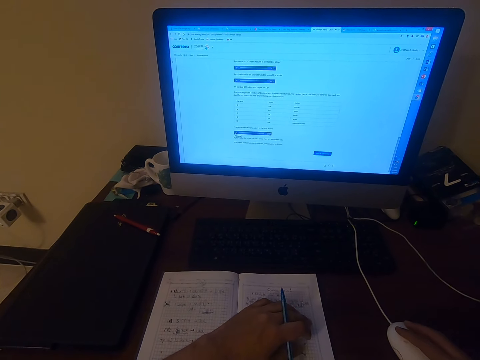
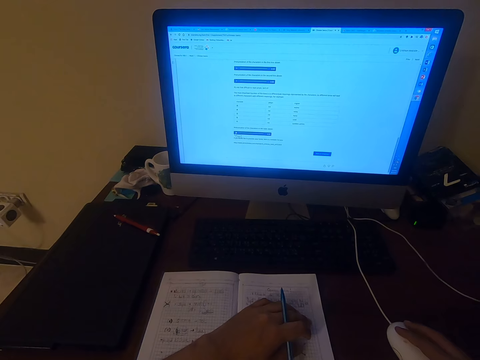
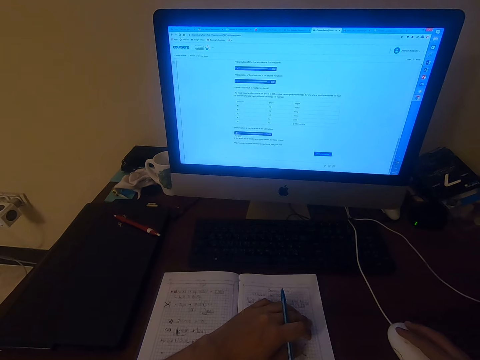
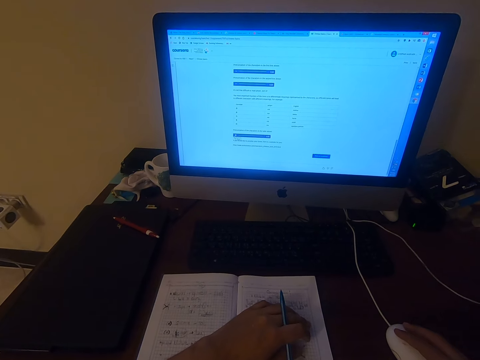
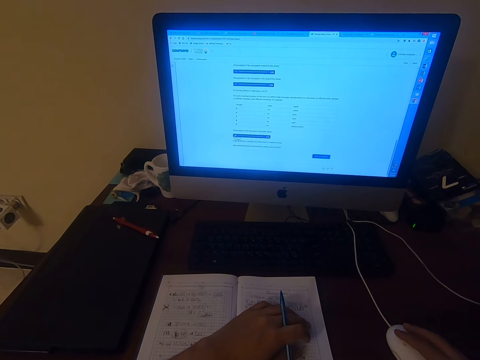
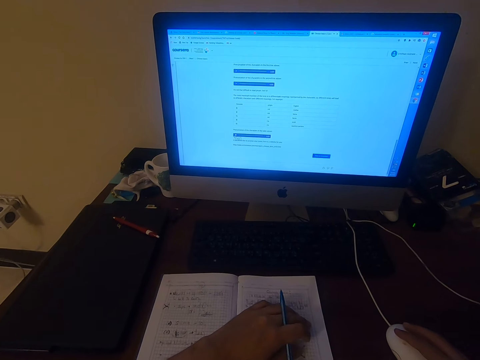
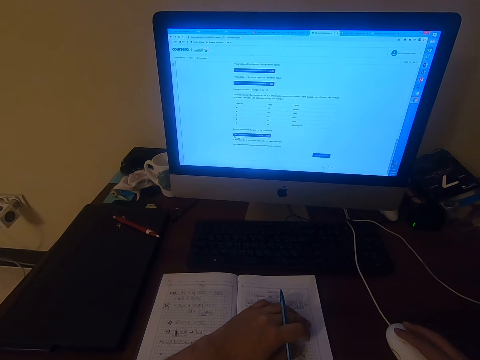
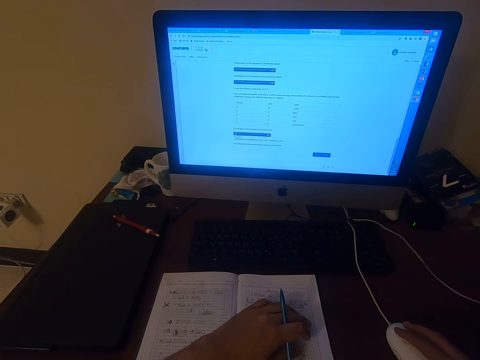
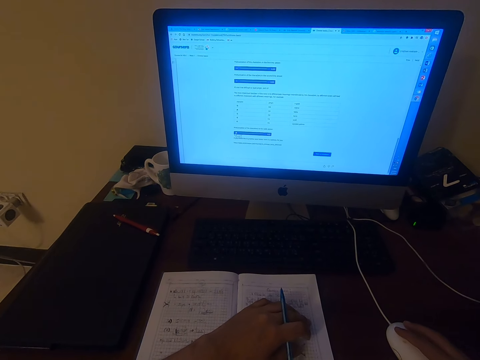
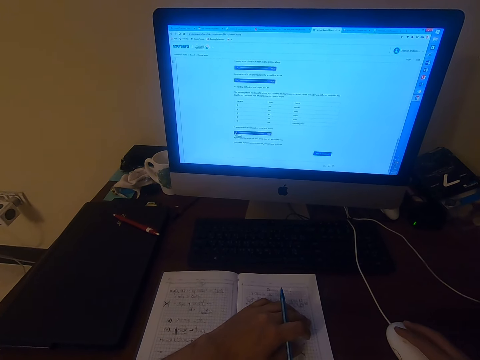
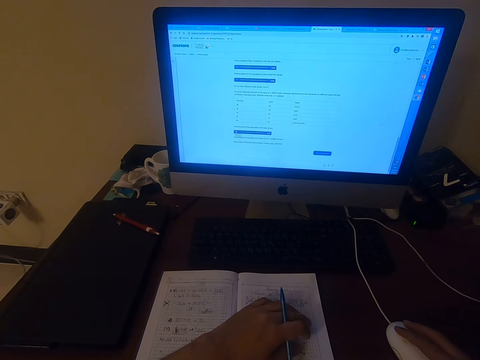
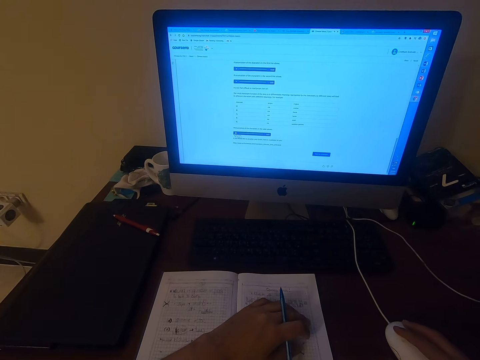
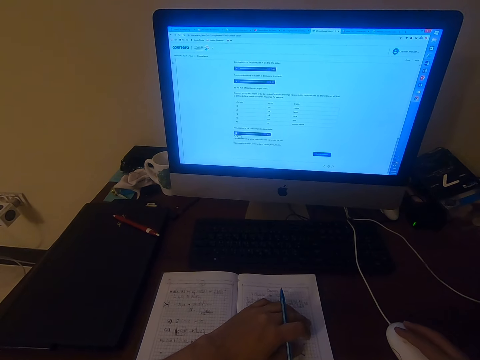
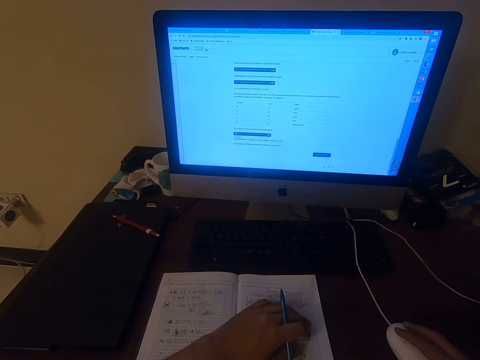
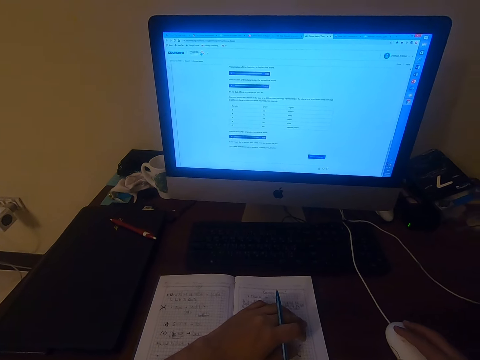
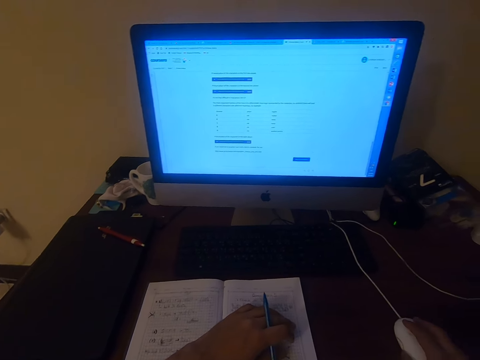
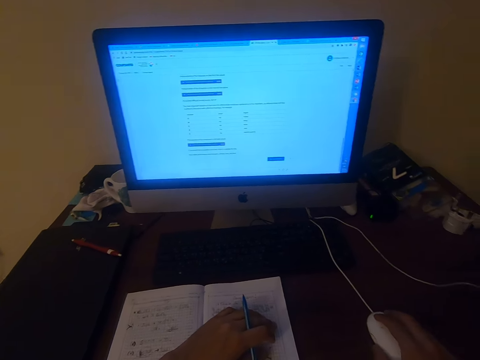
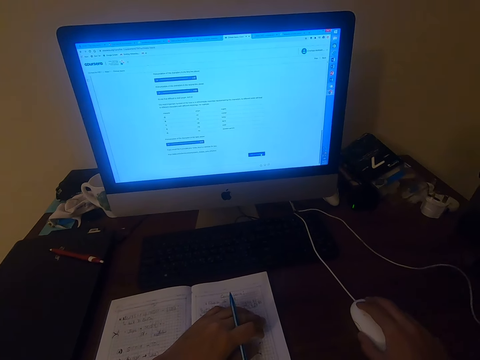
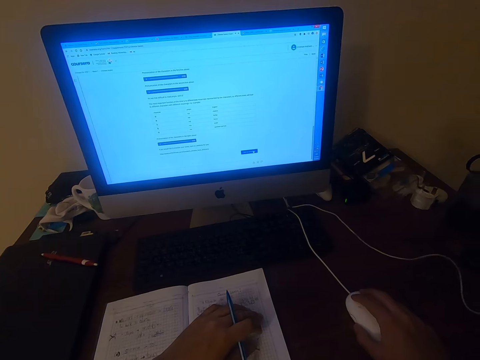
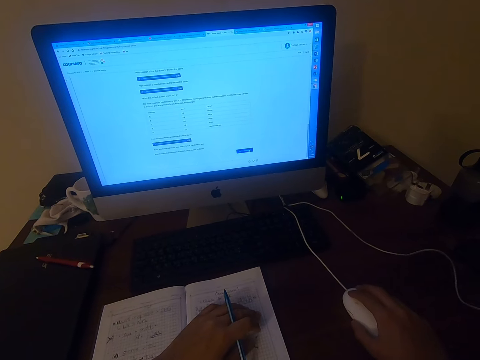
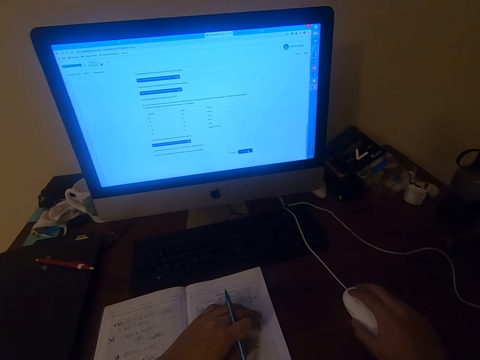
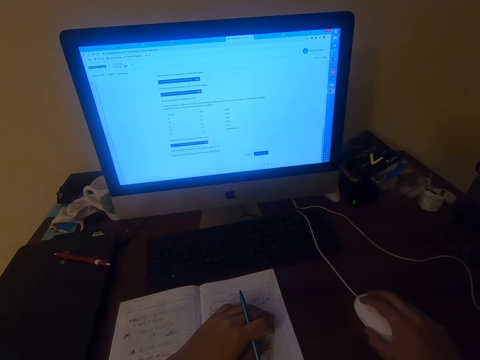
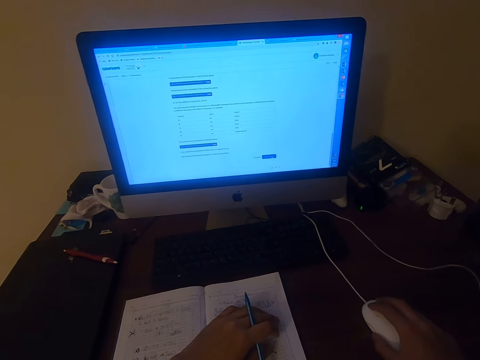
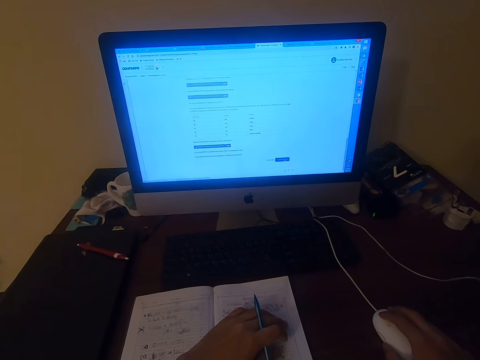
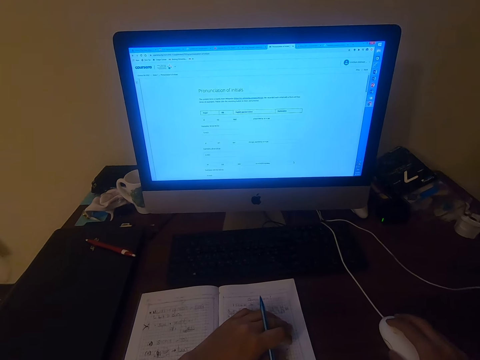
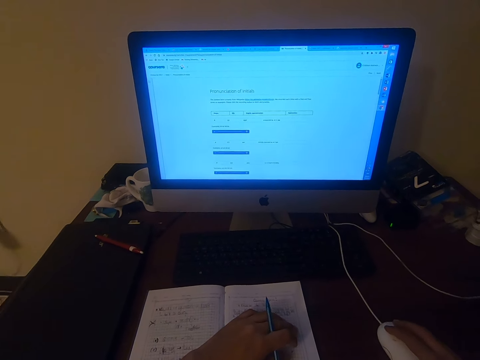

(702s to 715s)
The camera wearer operates a computer. They move the mouse.

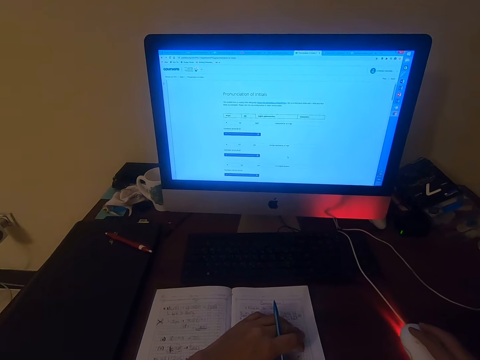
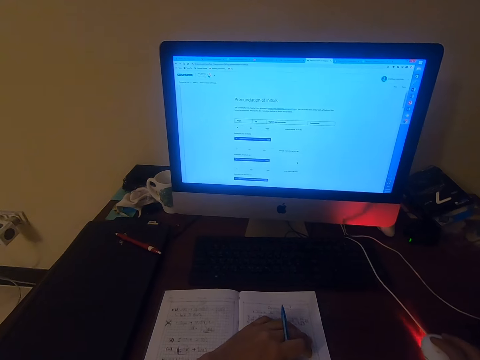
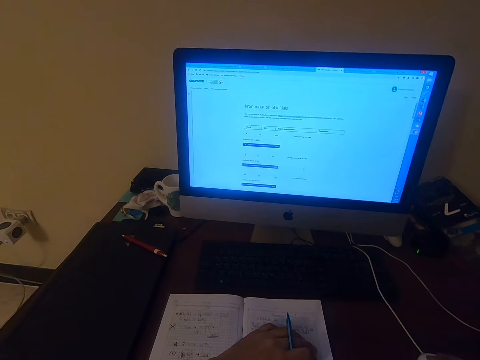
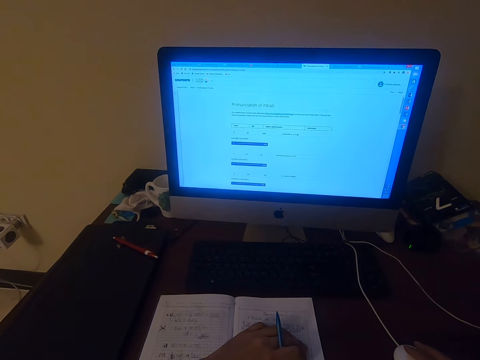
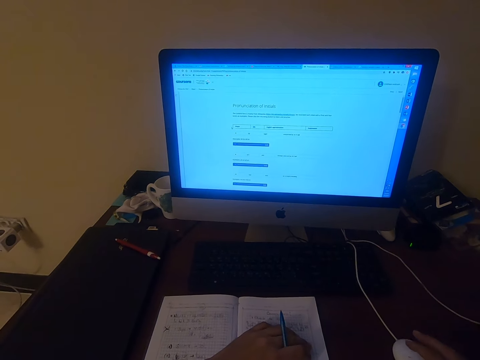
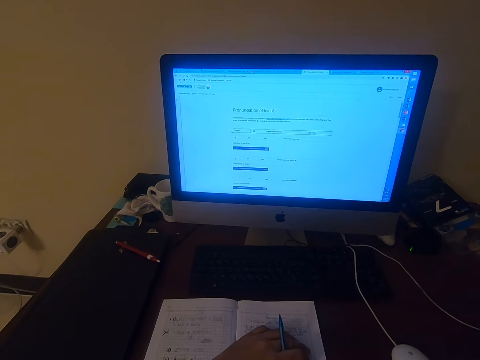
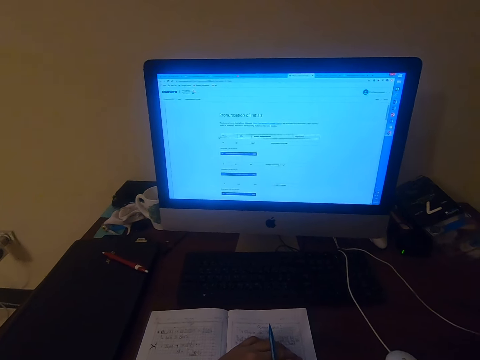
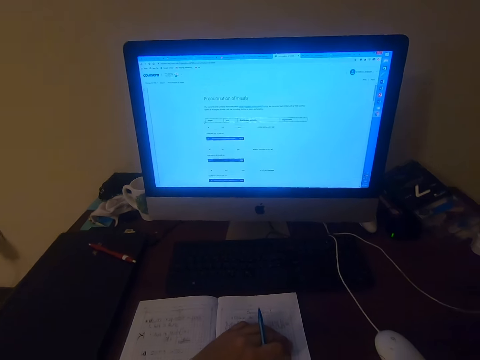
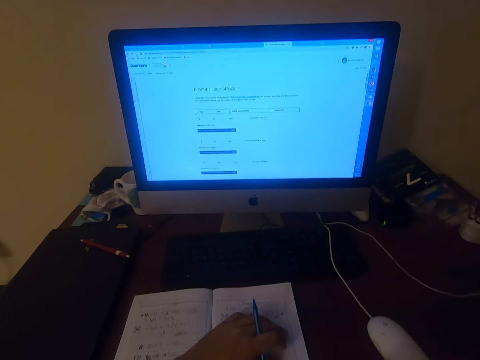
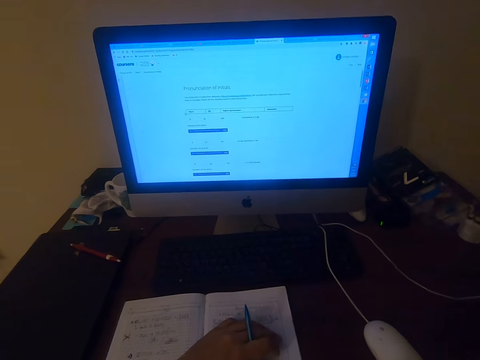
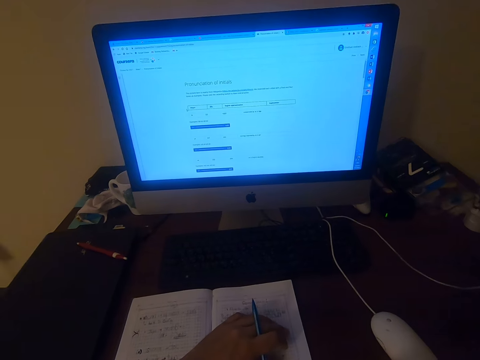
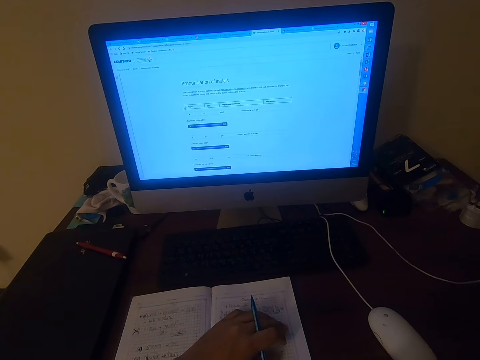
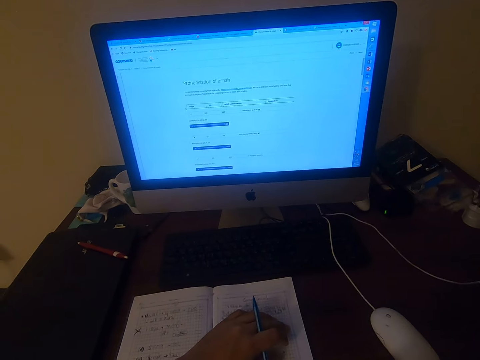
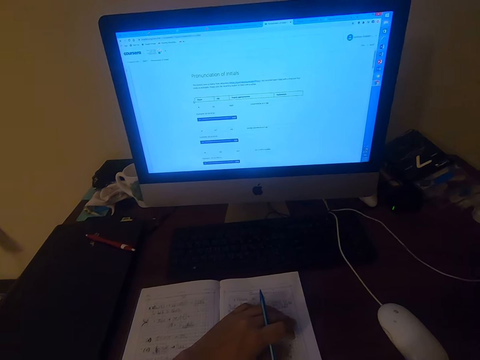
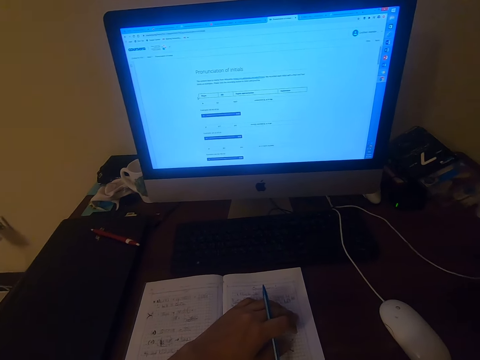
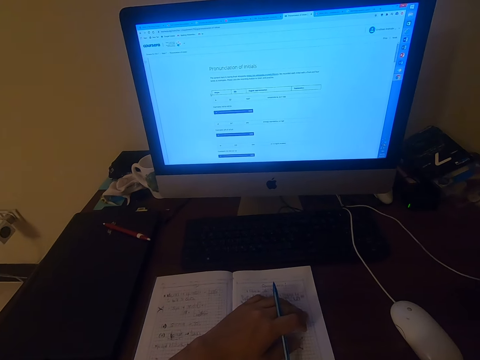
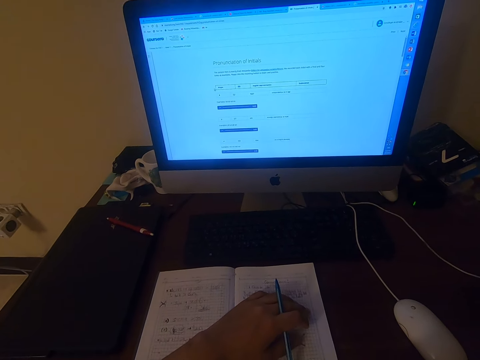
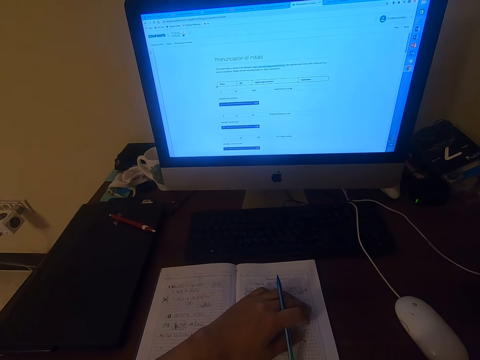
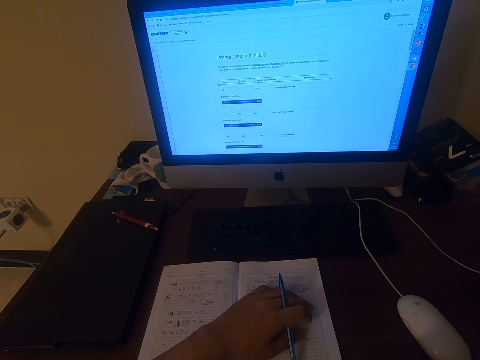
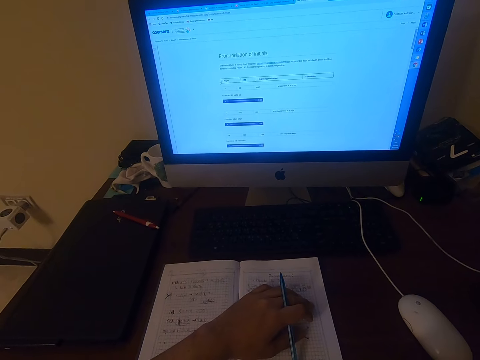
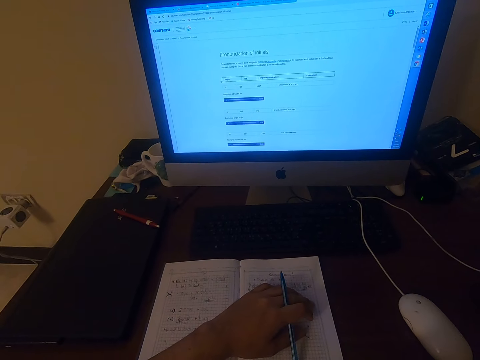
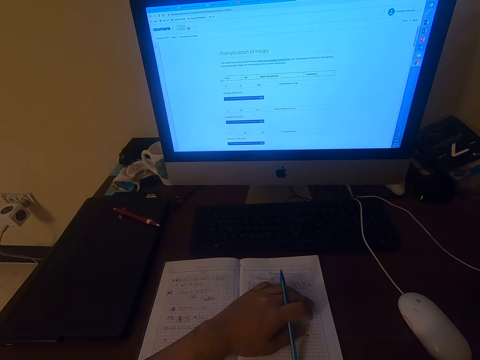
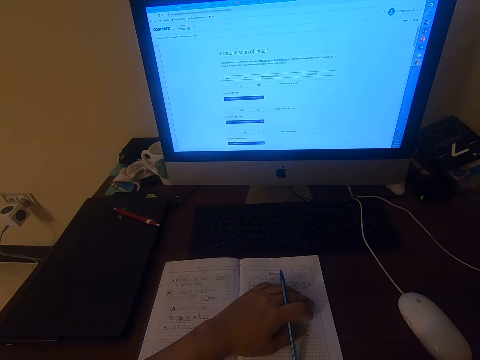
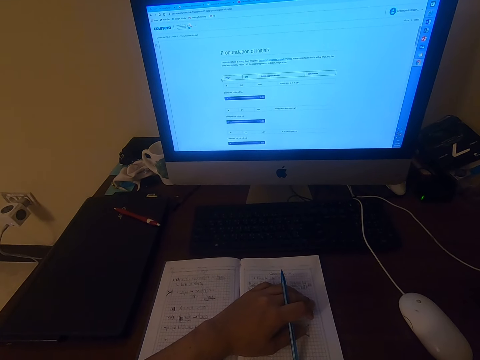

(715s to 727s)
The camera wearer looks at the monitor.

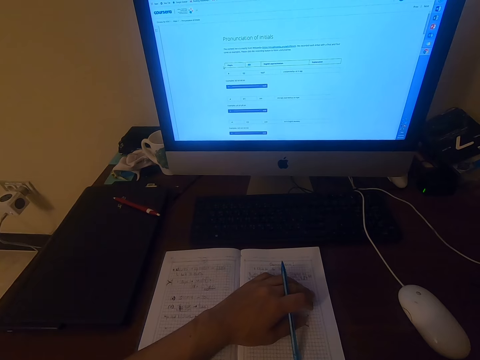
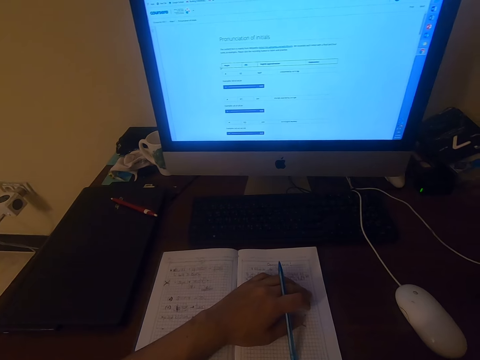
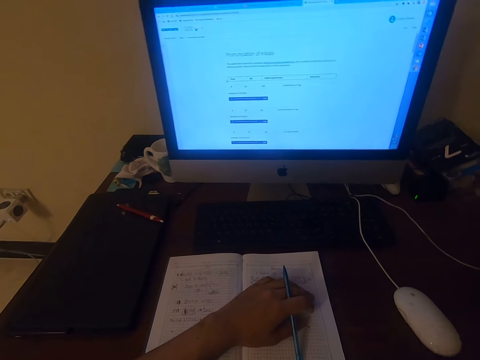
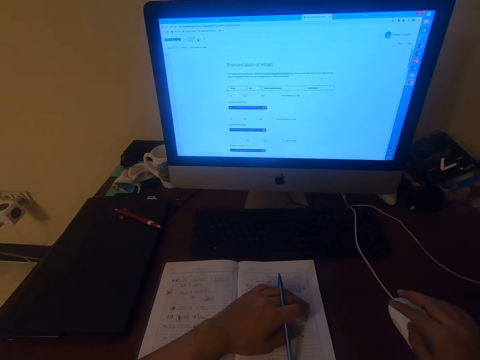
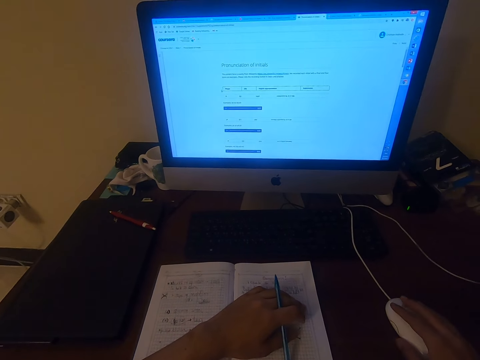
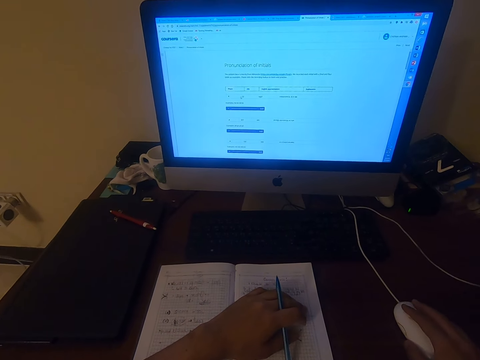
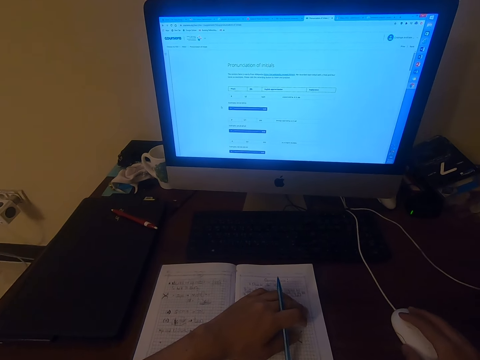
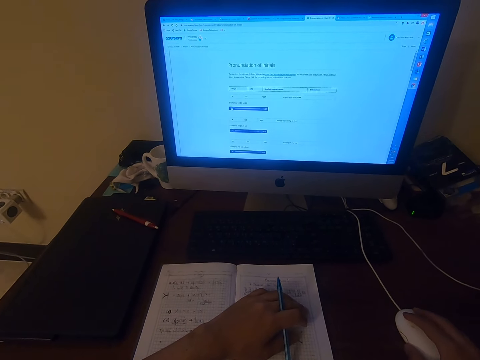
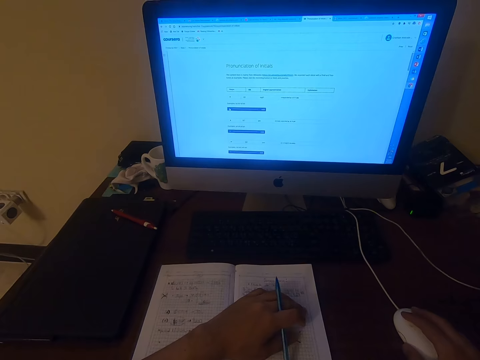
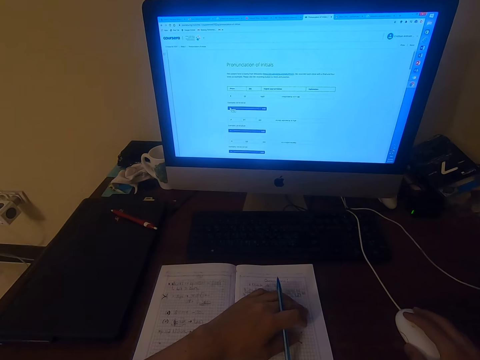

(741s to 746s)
The camera wearer operates a computer.
